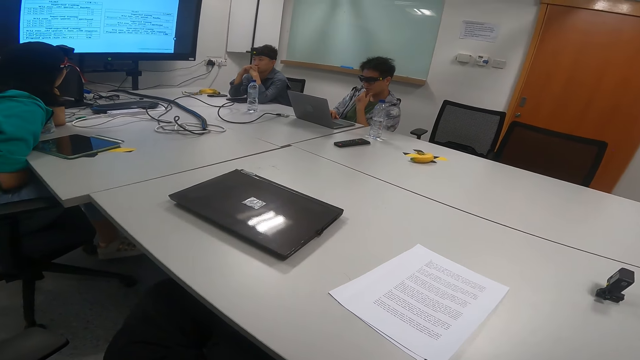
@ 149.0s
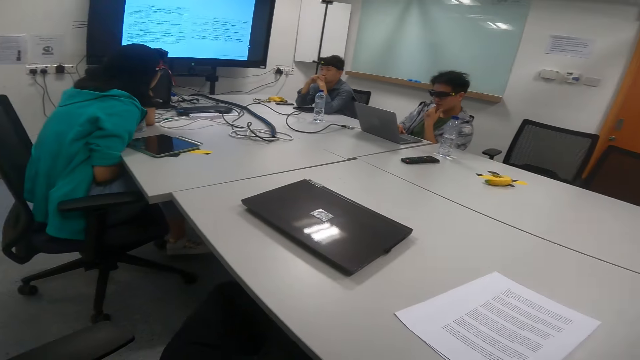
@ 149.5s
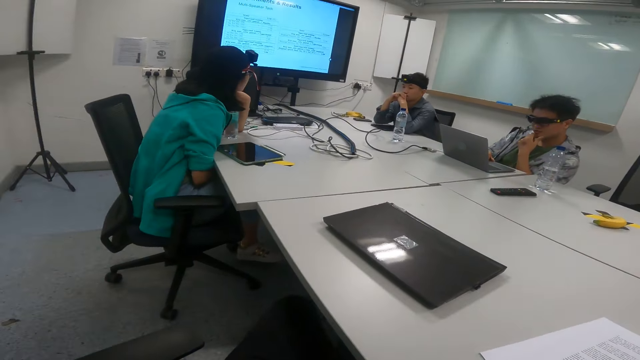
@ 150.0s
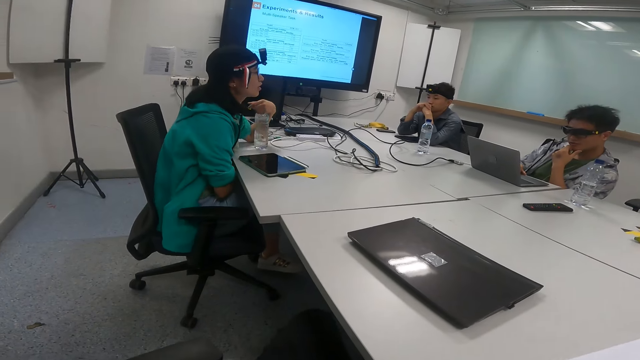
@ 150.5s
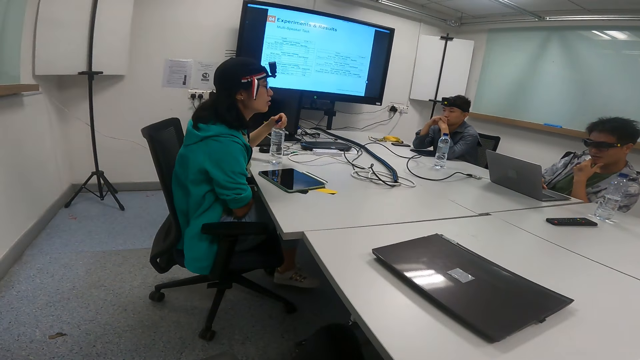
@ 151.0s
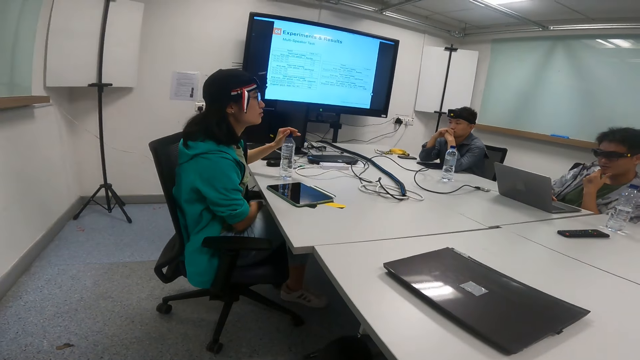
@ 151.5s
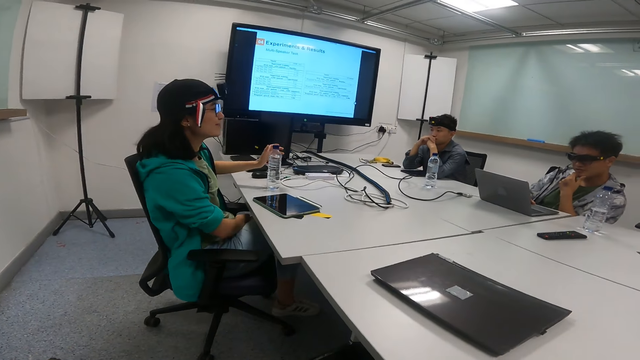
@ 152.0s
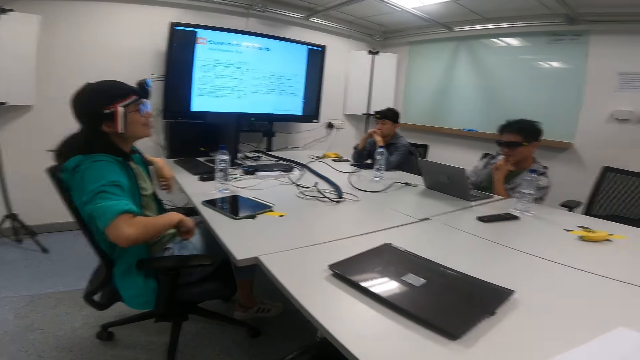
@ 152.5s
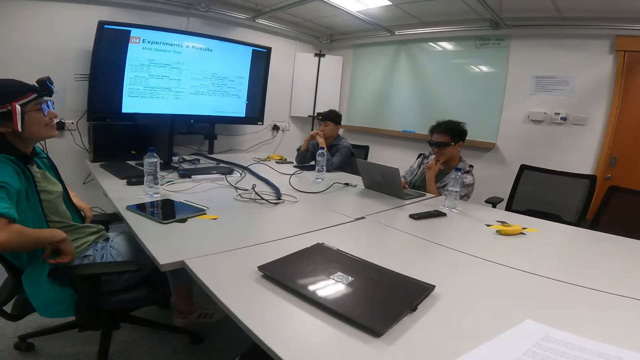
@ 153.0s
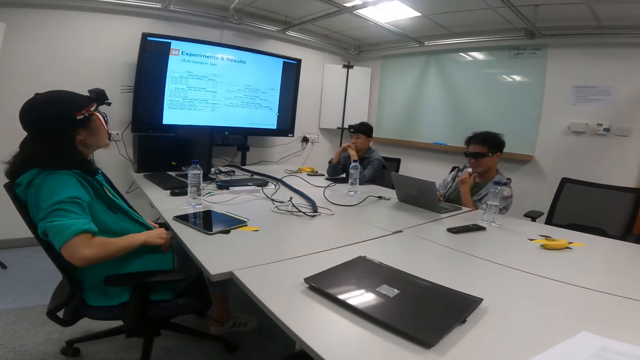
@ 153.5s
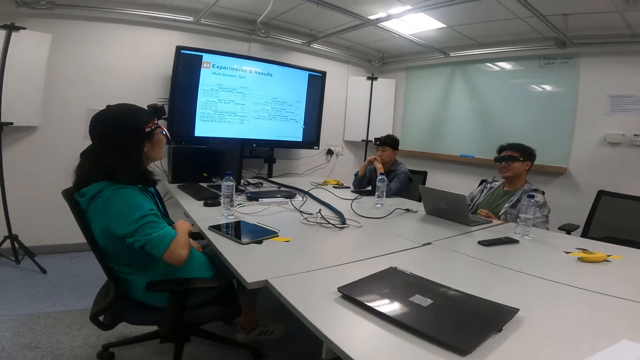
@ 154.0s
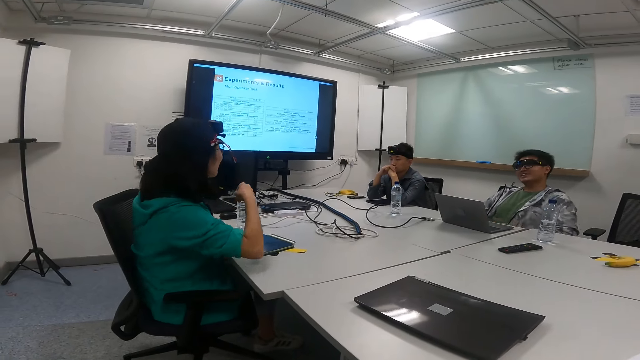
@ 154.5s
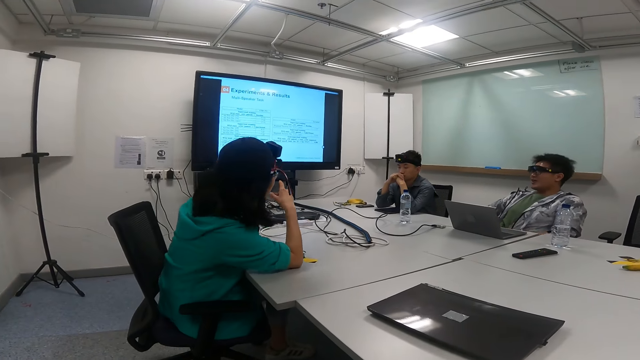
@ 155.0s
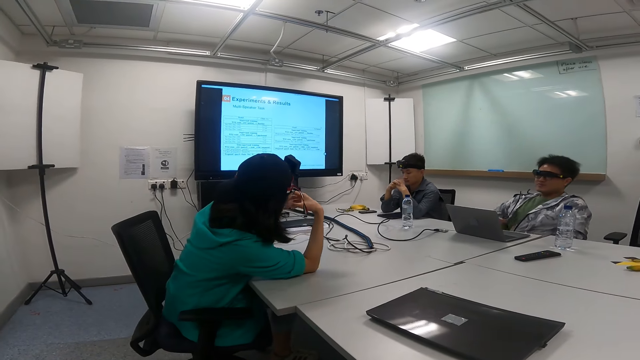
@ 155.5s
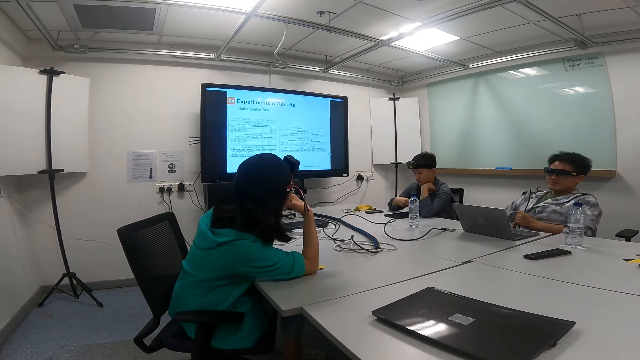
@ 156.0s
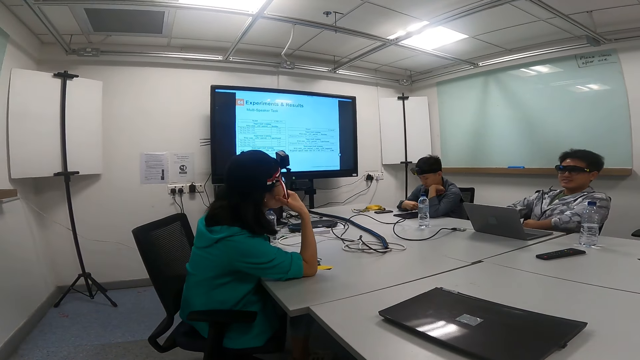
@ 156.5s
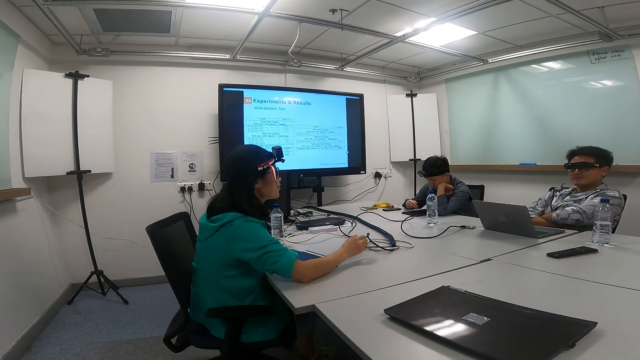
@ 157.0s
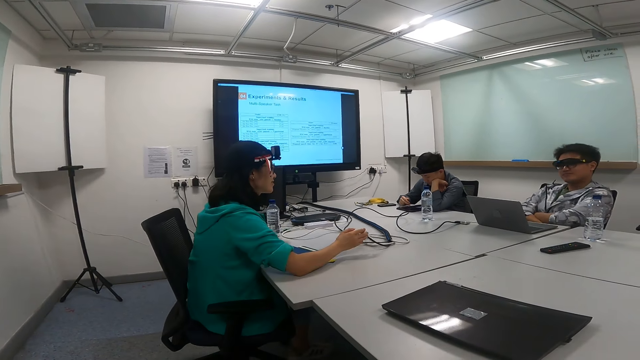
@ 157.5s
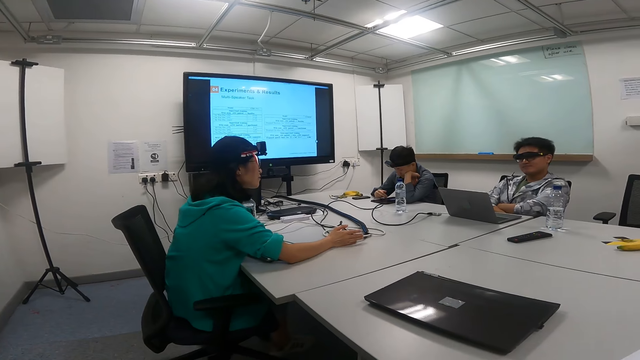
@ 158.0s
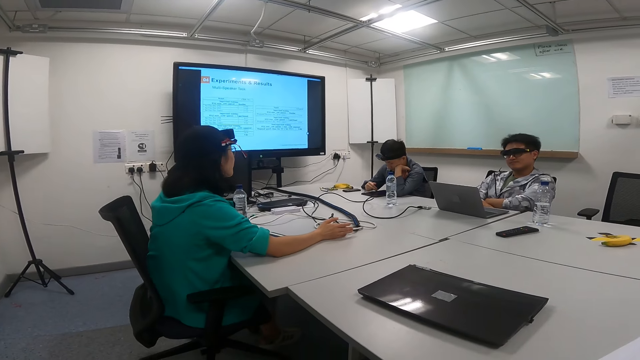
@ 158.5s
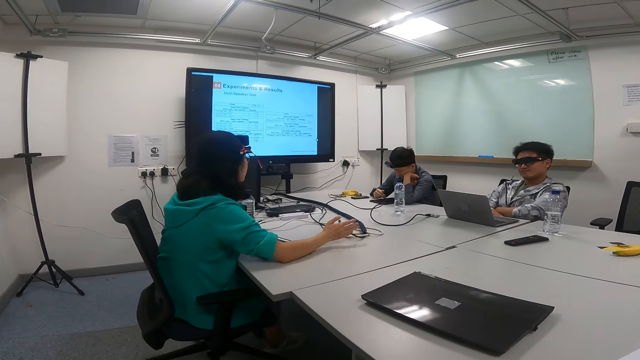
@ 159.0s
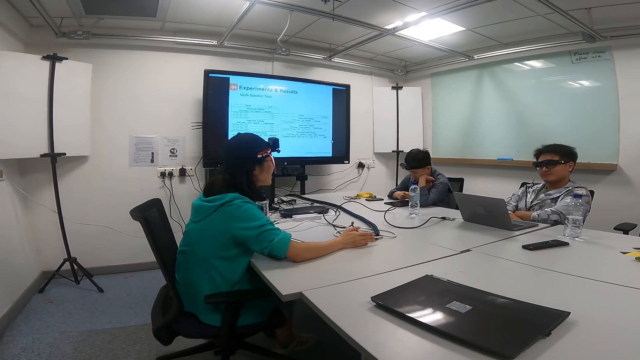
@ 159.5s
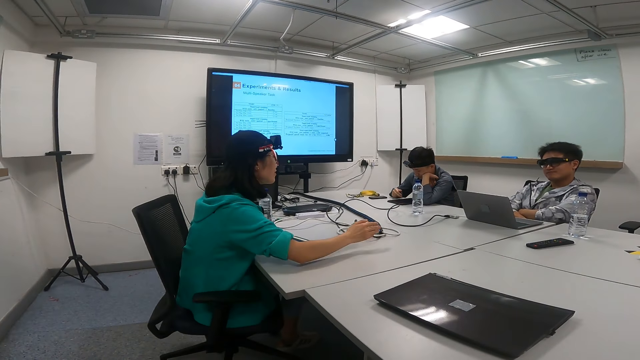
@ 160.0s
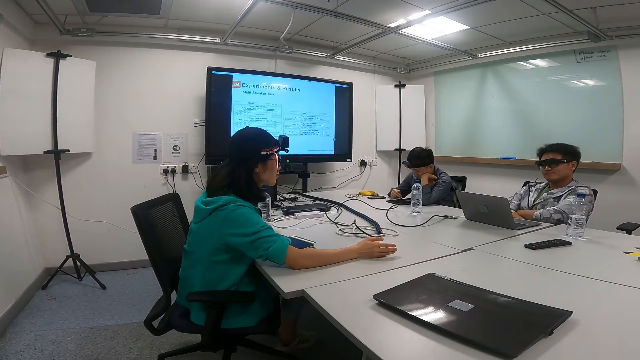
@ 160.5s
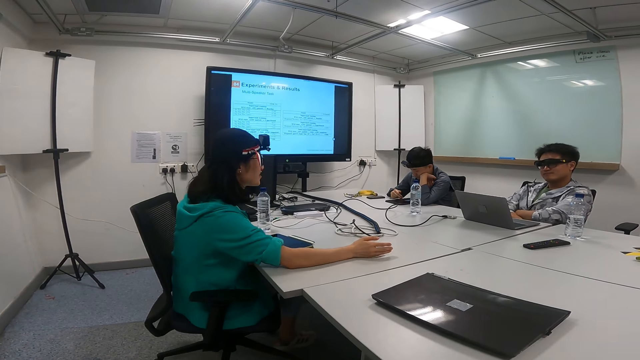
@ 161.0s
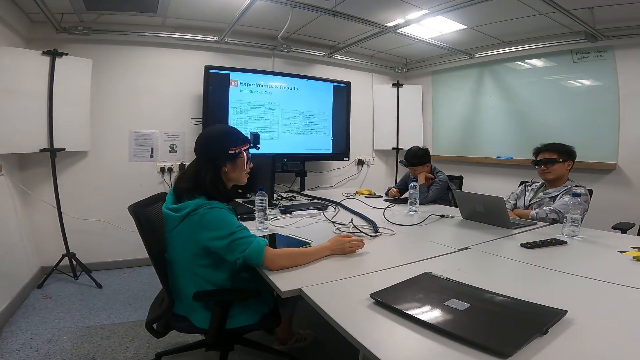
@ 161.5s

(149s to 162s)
A person touches their cloth. The person watches television and leans on the table. A man adjusts their cloth. A woman talks to a man. Another man scrolls on the tablet. The person hits the table with hands.

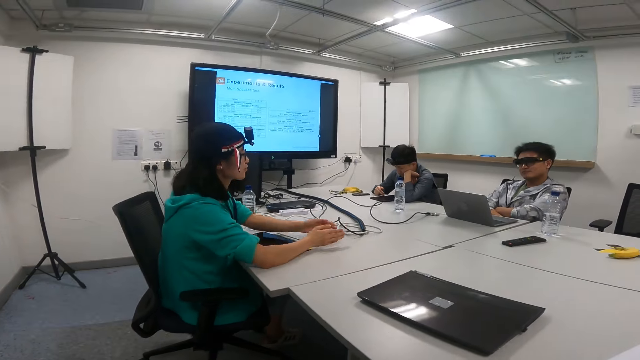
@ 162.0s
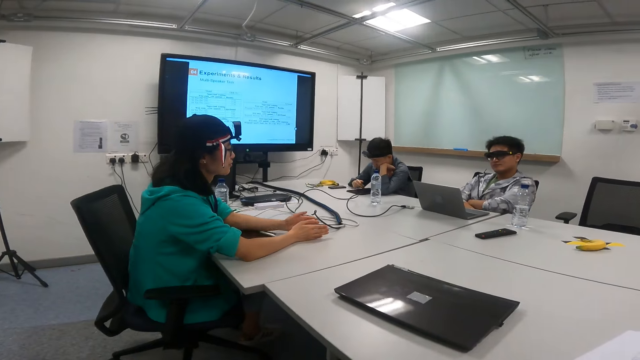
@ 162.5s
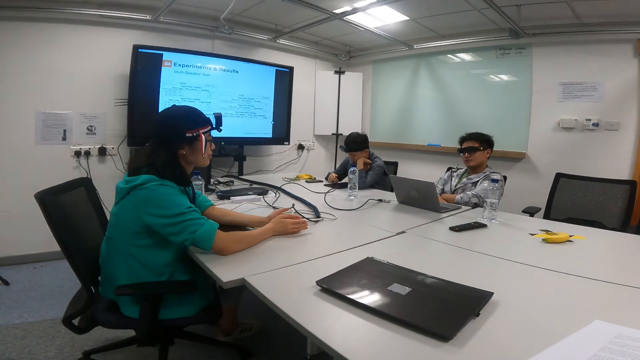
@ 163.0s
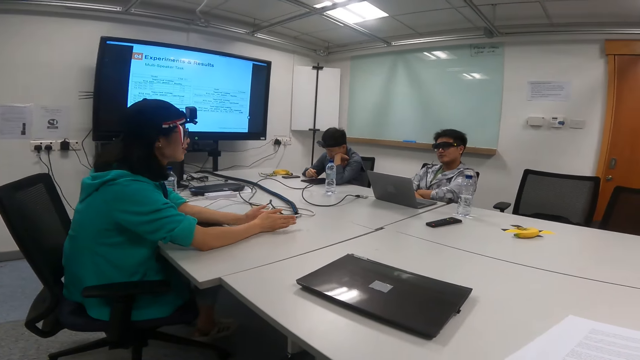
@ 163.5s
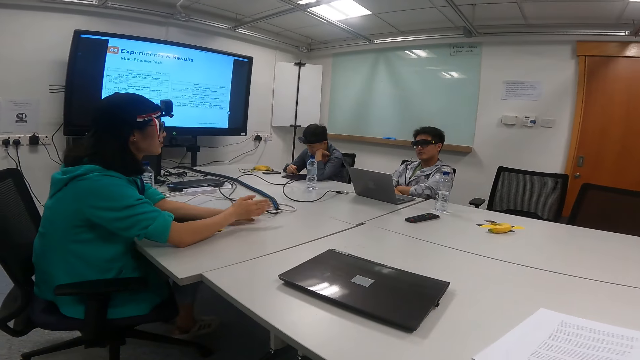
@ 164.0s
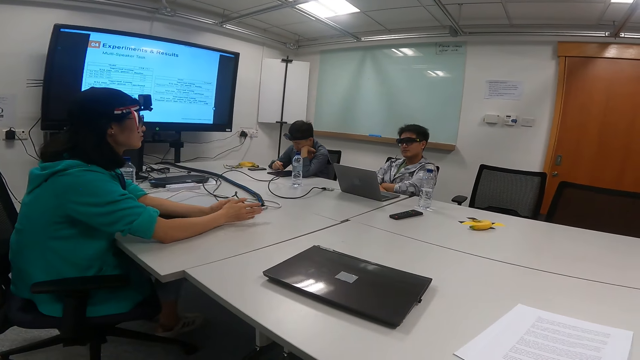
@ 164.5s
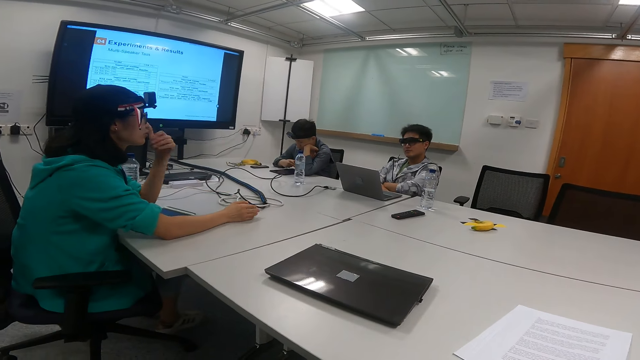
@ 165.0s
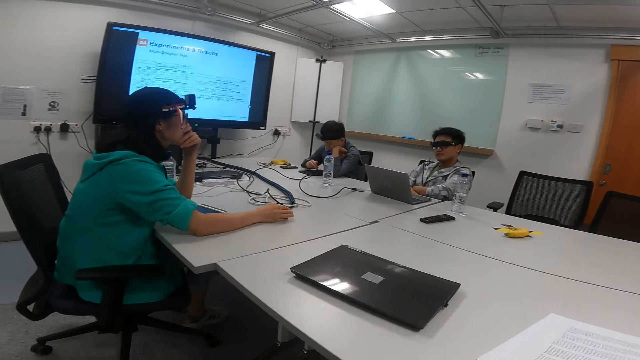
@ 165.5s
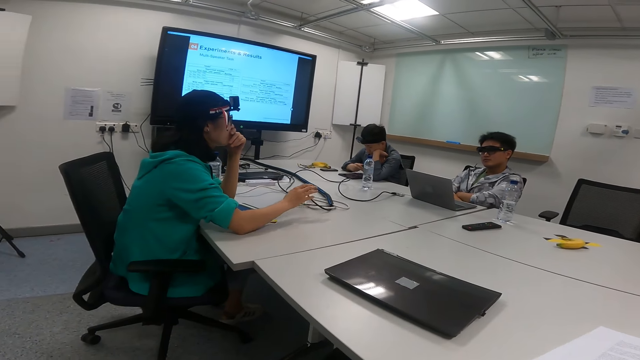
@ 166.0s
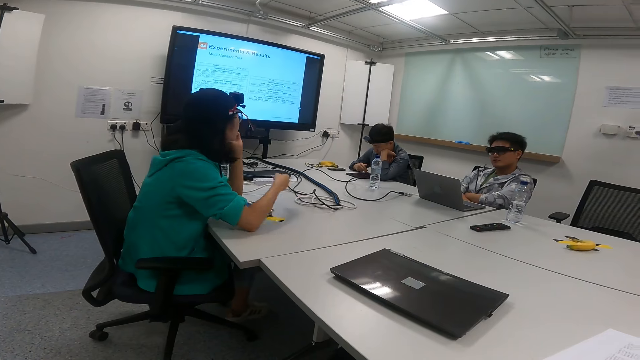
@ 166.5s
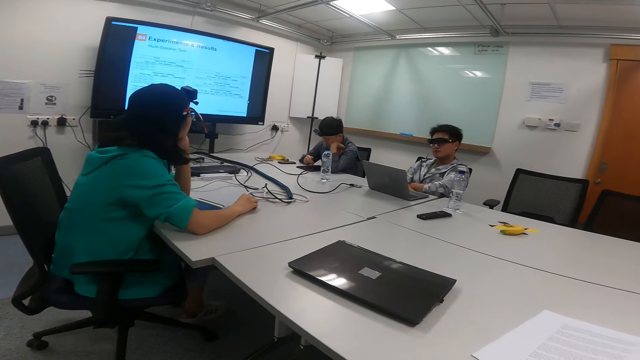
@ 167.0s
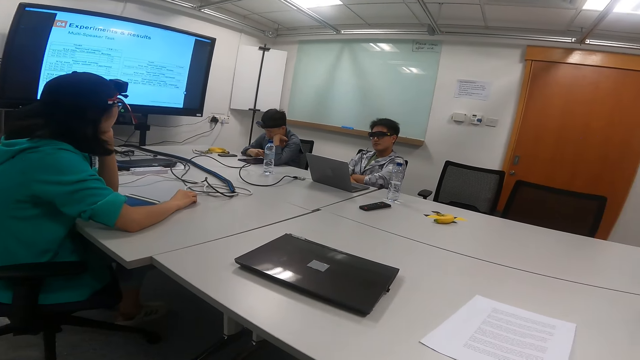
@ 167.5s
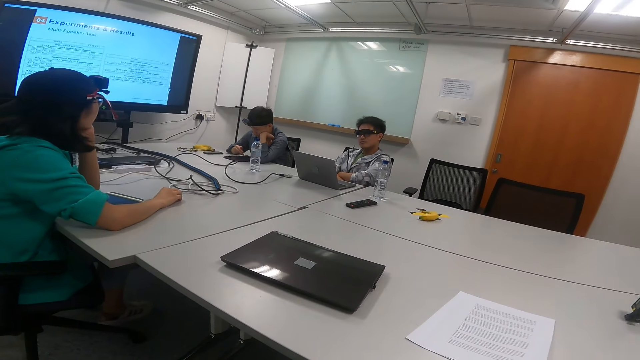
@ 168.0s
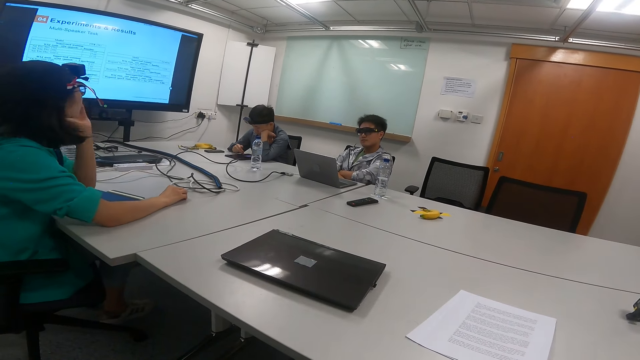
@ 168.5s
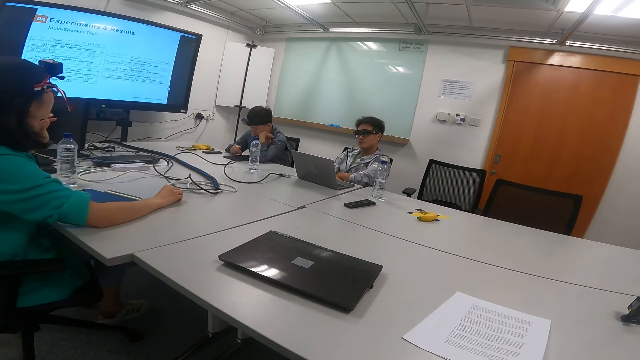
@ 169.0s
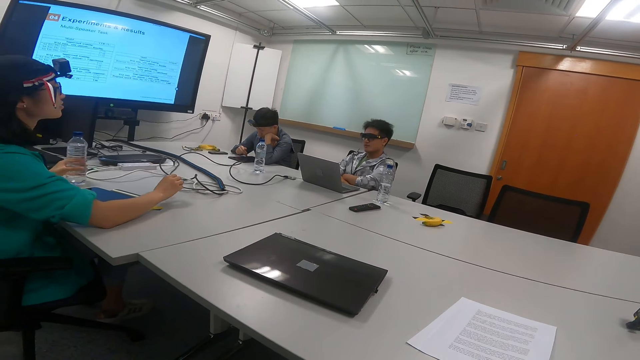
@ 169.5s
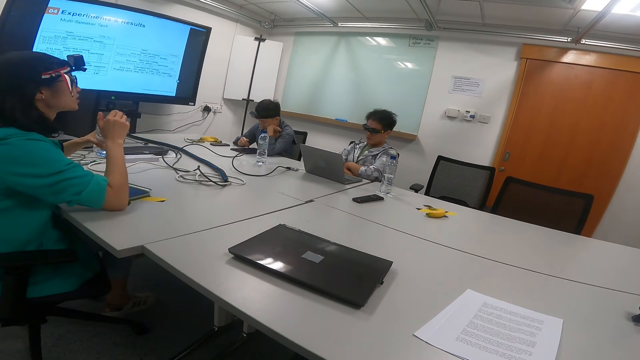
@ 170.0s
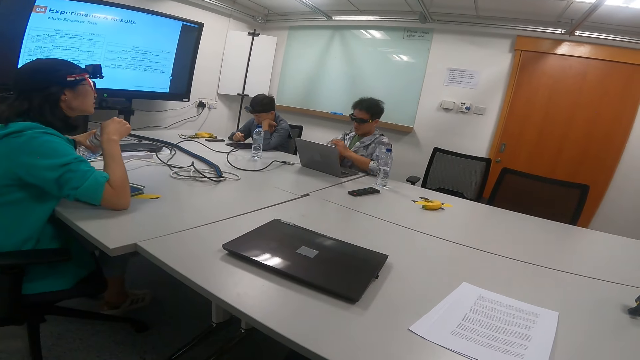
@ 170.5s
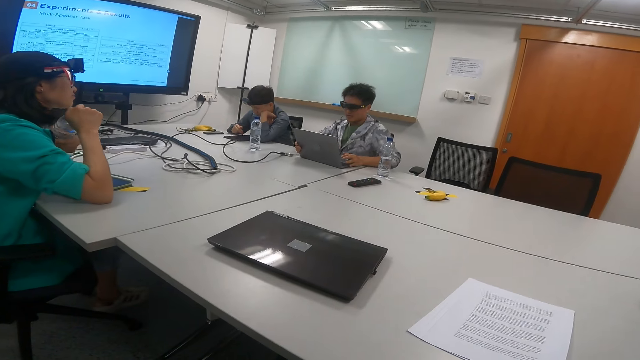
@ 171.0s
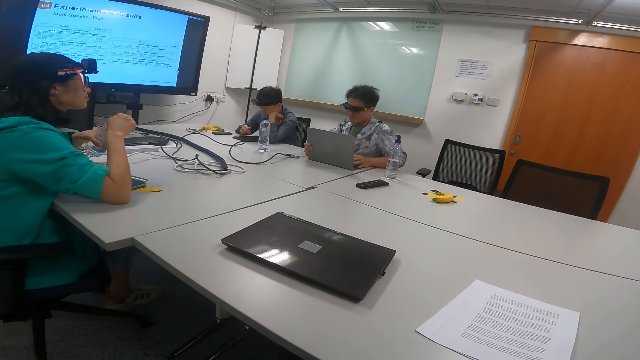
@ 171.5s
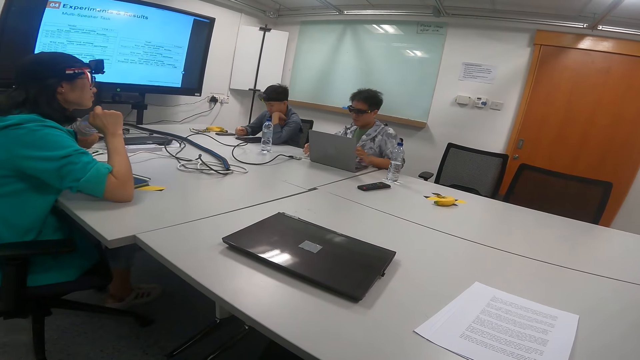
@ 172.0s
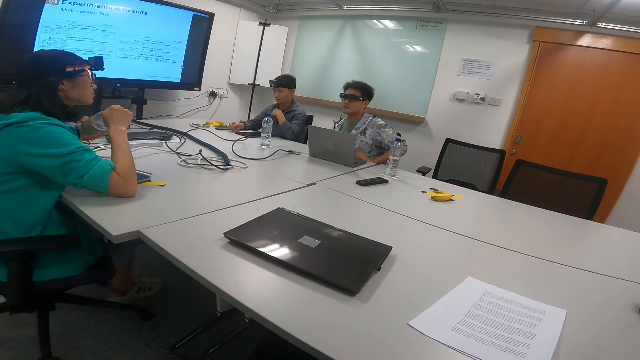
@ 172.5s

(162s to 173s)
A person puts hand on the chin. The person points at the television. A woman picks up the water bottle on the table. The person opens the water bottle. The woman holds the water bottle on the table. A man explains something on the television screen.
